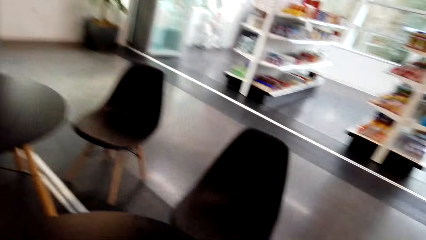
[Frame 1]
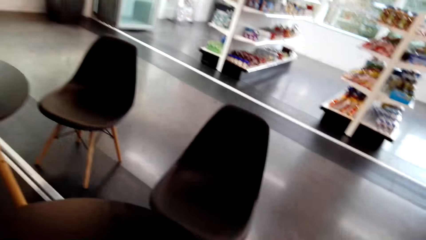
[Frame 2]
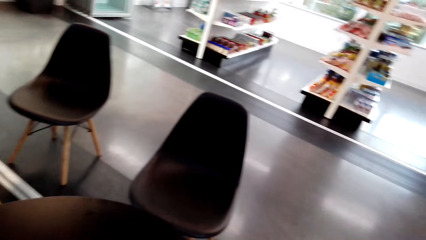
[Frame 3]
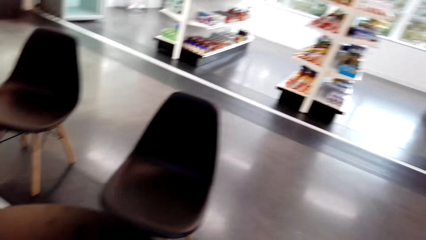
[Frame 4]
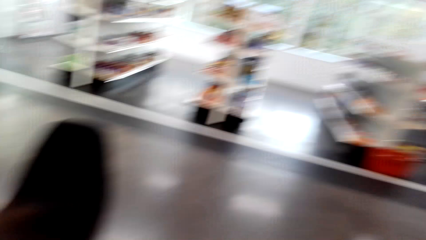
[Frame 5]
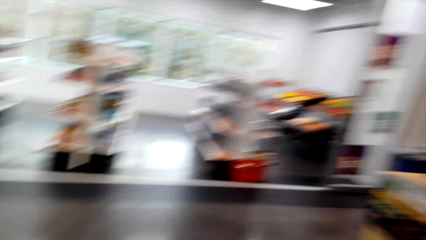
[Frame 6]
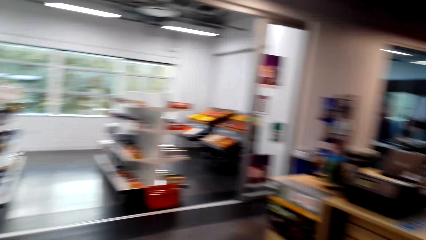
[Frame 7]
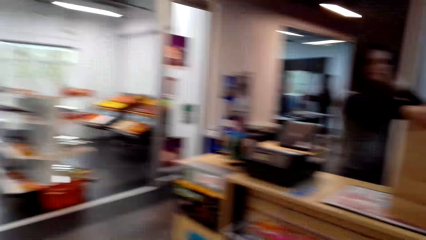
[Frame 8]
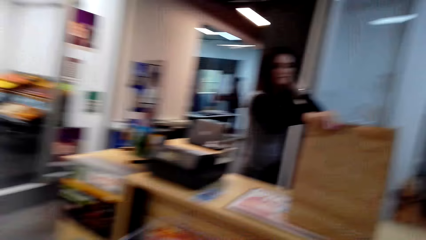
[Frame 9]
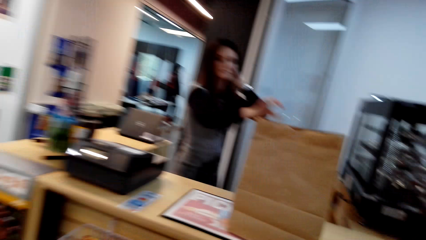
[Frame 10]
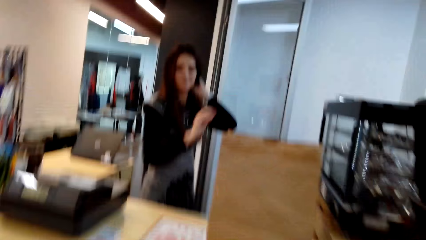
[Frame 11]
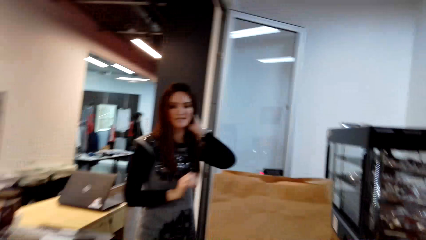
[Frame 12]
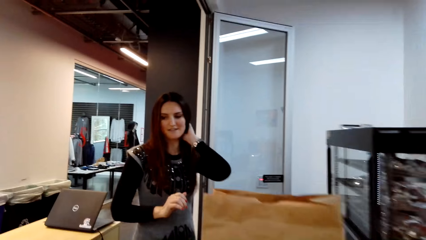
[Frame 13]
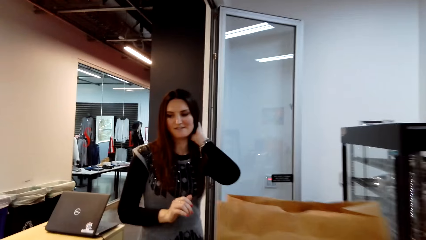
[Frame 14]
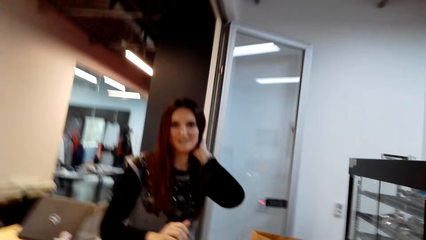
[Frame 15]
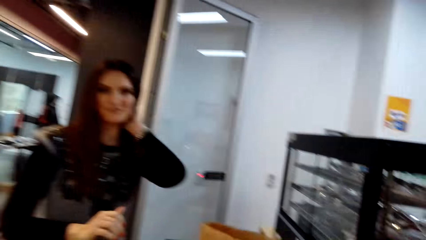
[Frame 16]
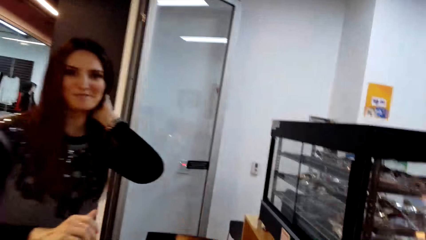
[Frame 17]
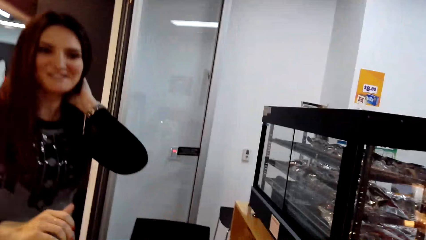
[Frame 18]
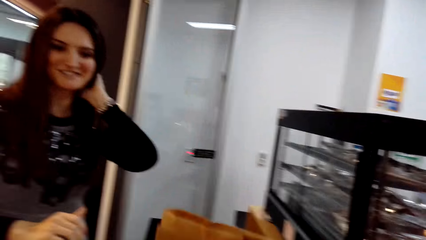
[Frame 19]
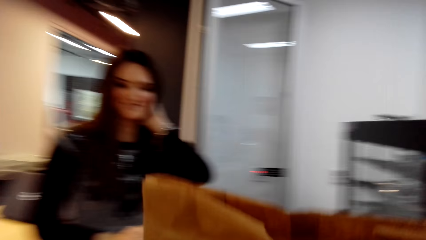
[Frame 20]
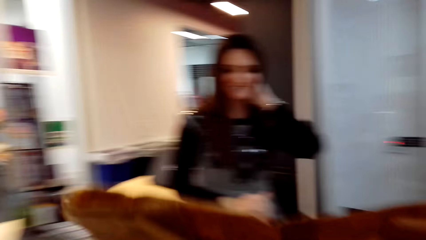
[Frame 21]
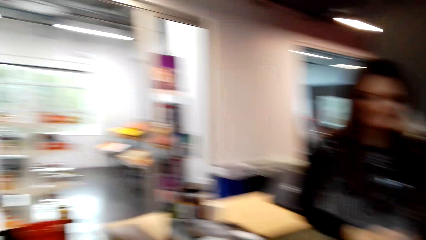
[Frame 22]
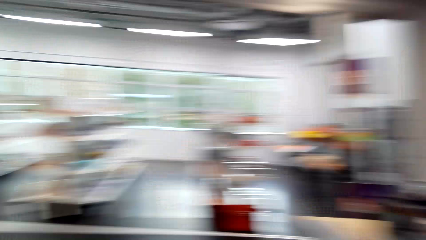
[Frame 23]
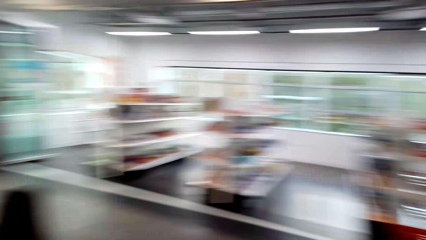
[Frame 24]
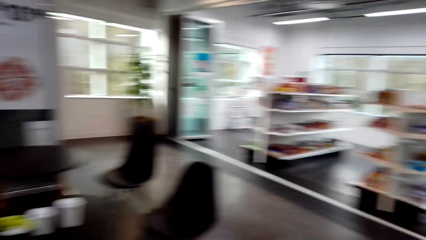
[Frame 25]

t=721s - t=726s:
The camera wearer walks to the supermarket counter. They pick up a shopping bag.

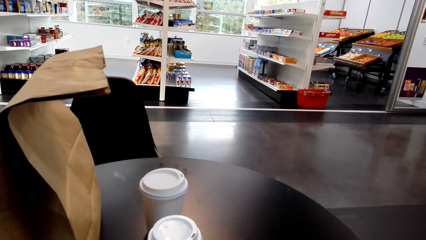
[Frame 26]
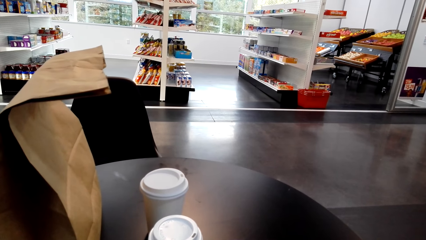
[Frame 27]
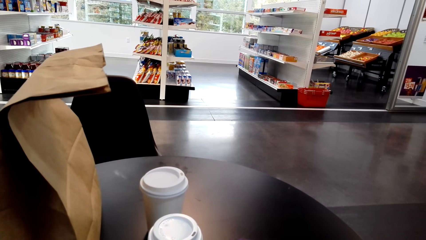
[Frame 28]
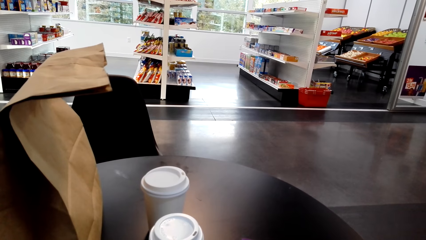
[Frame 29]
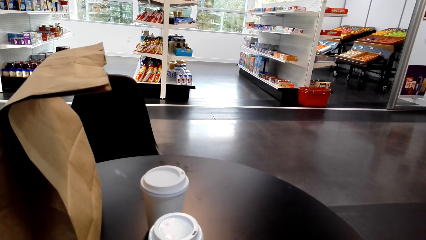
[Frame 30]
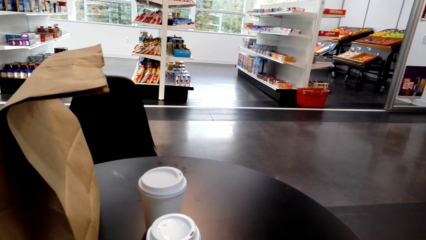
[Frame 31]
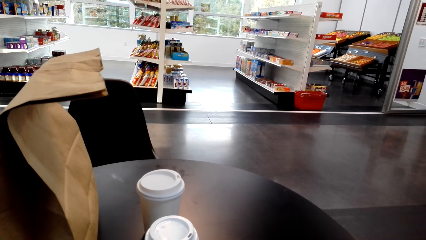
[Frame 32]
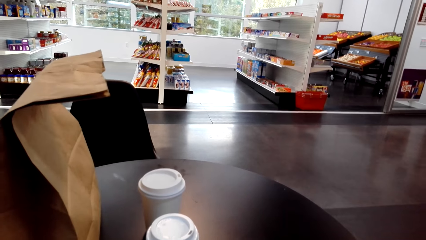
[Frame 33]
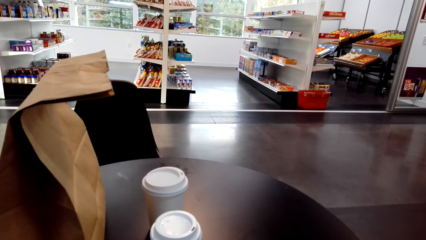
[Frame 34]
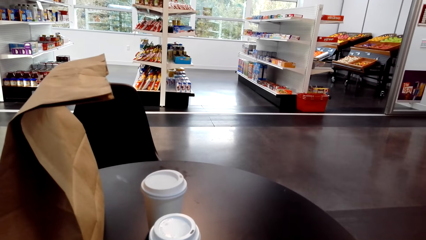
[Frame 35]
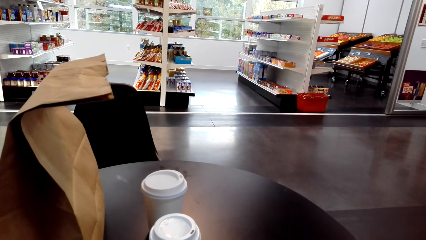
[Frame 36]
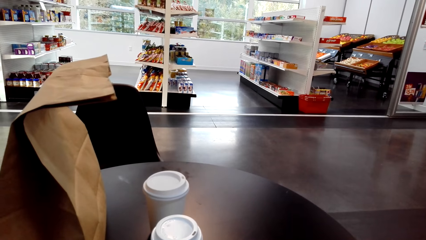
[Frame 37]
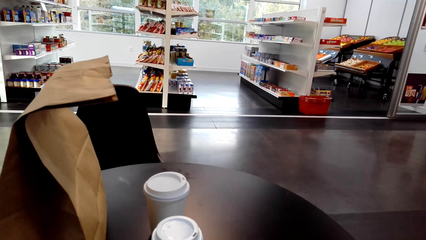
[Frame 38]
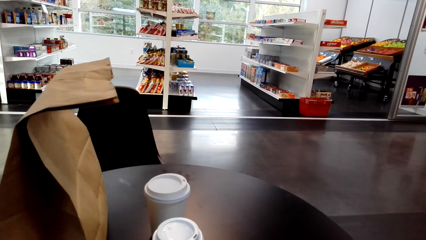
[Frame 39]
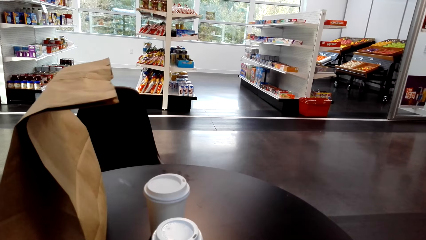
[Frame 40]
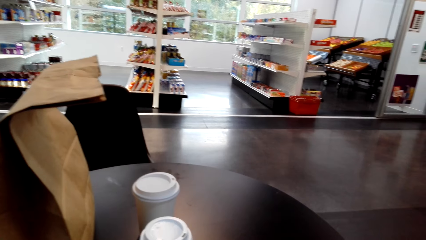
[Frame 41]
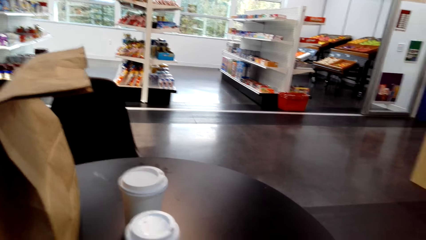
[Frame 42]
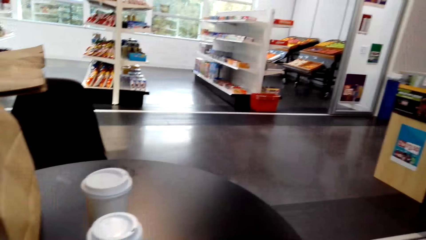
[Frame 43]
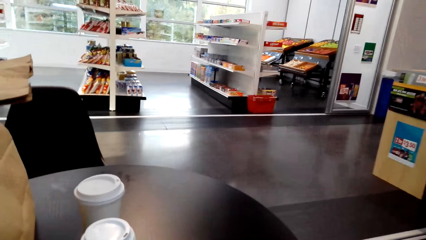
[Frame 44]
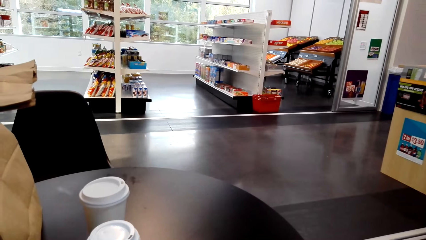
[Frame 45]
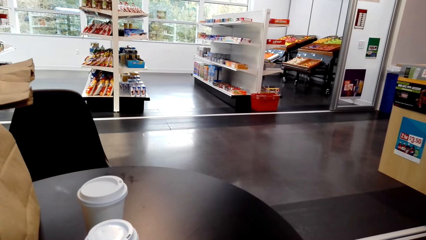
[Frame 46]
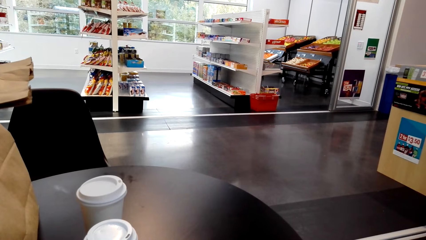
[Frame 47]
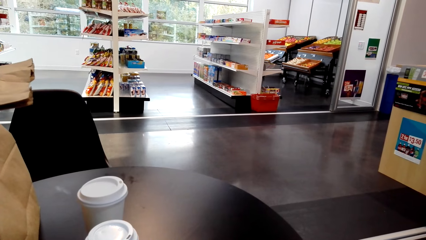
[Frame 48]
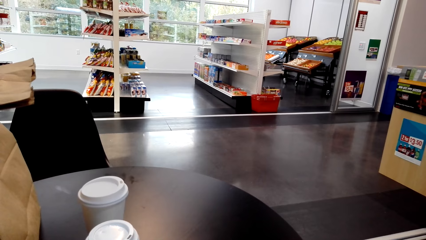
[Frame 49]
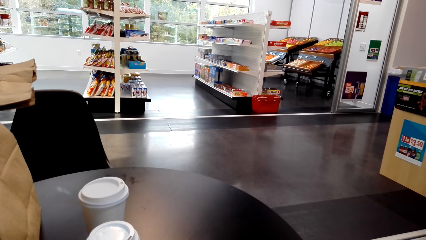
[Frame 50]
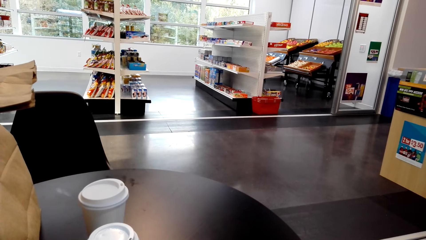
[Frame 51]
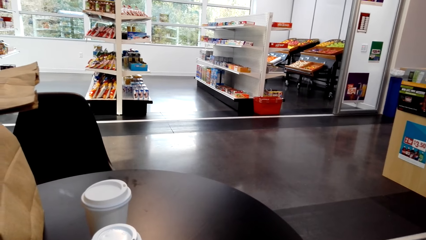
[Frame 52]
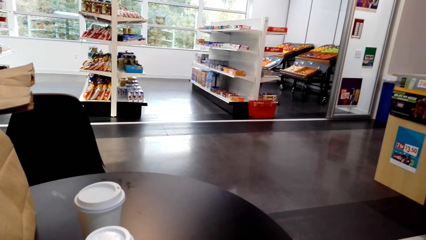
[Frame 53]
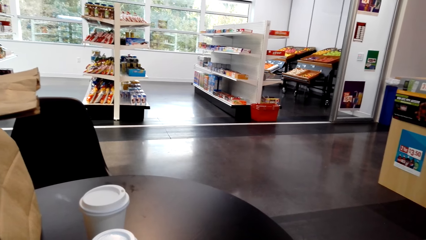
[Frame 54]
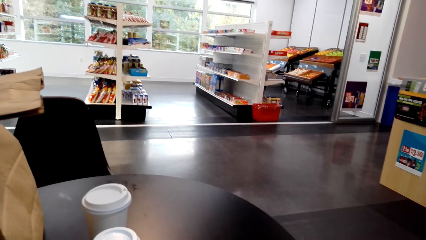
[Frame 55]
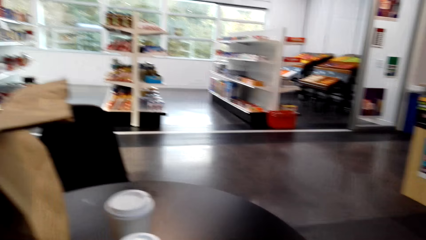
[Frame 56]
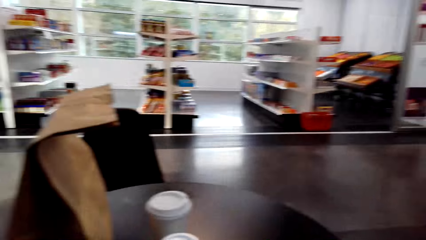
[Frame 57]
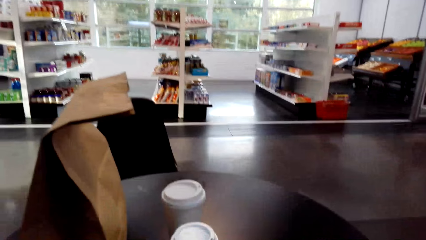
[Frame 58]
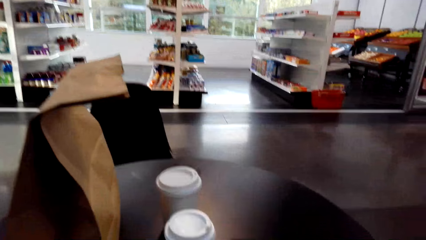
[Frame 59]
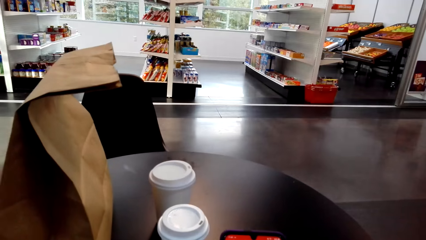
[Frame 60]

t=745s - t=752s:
The camera wearer stares at the table.

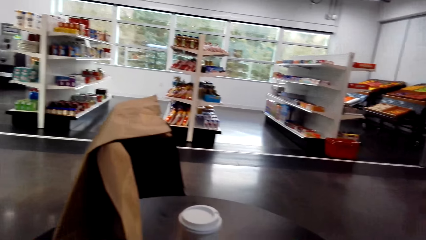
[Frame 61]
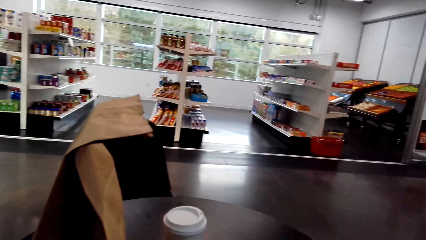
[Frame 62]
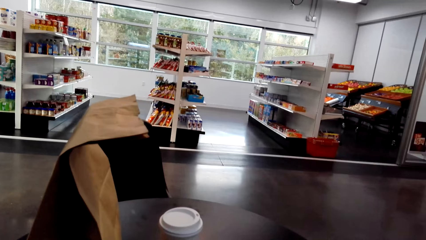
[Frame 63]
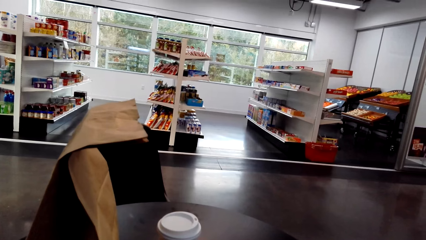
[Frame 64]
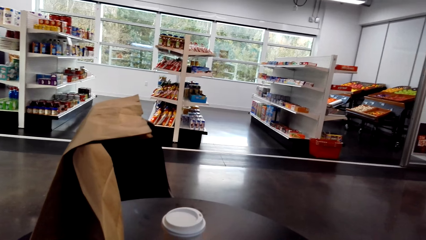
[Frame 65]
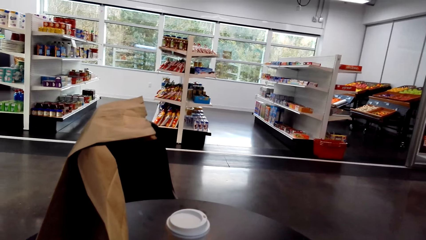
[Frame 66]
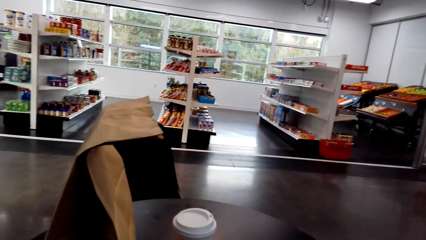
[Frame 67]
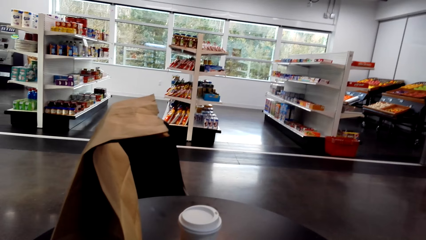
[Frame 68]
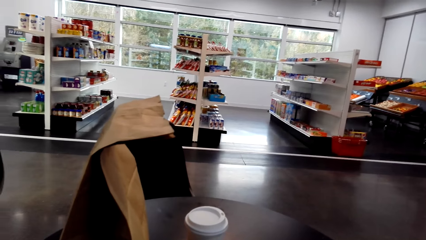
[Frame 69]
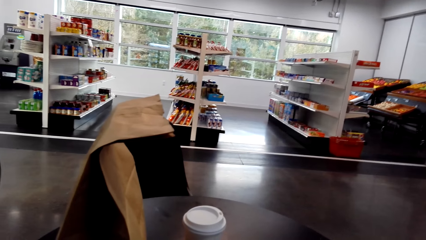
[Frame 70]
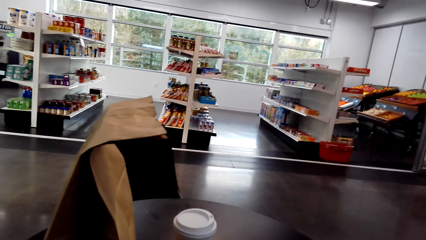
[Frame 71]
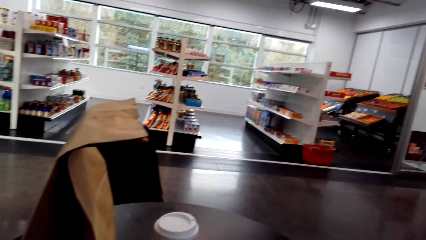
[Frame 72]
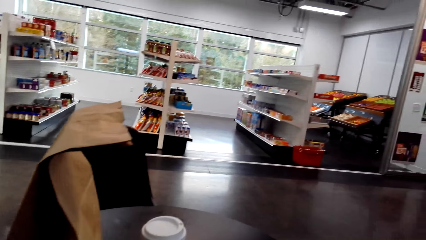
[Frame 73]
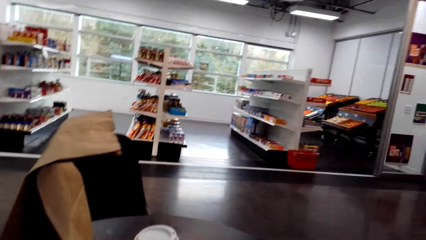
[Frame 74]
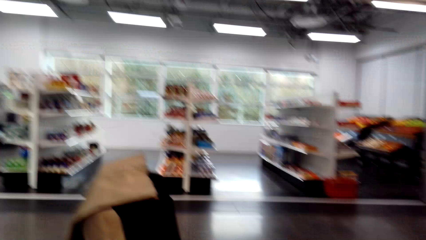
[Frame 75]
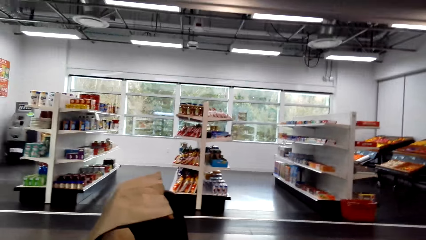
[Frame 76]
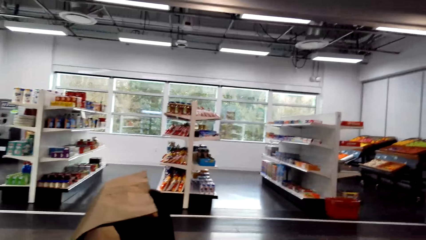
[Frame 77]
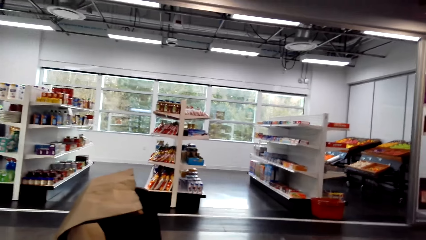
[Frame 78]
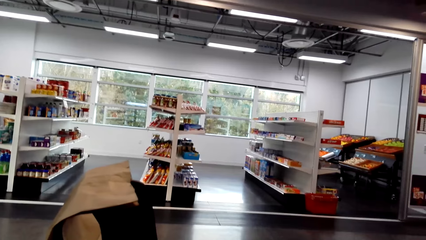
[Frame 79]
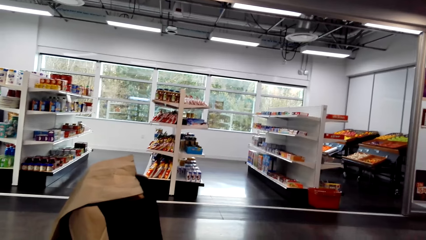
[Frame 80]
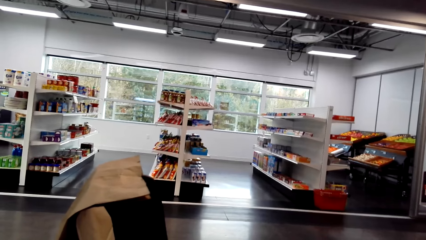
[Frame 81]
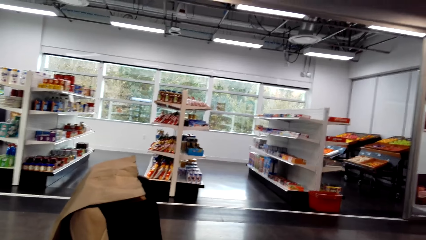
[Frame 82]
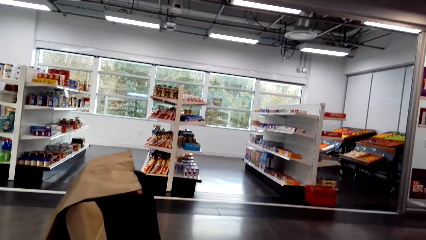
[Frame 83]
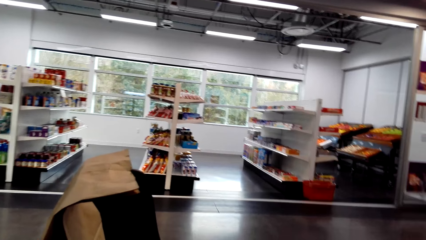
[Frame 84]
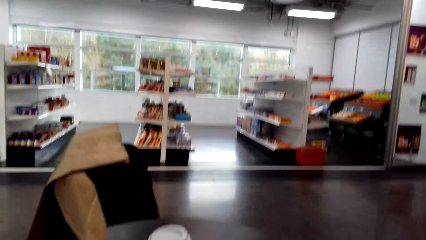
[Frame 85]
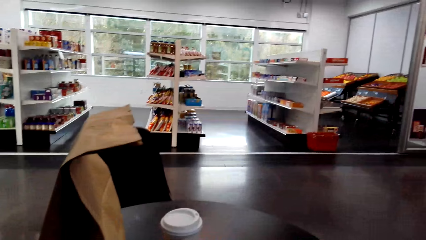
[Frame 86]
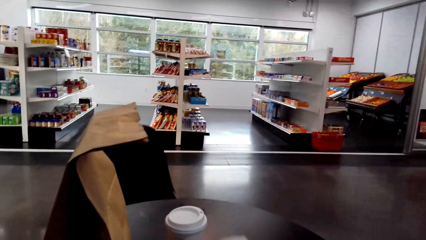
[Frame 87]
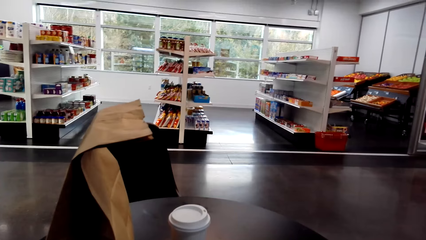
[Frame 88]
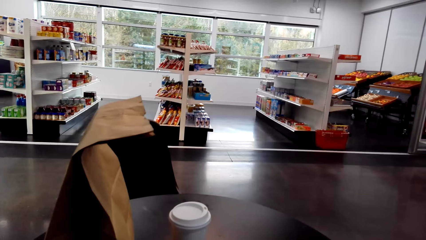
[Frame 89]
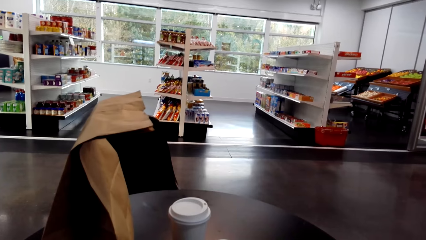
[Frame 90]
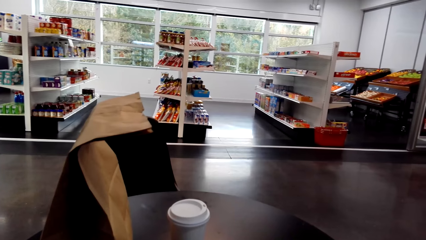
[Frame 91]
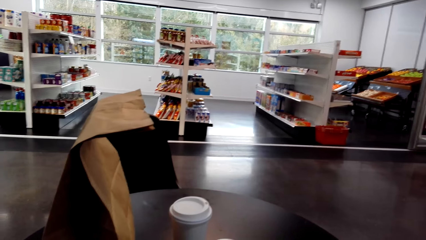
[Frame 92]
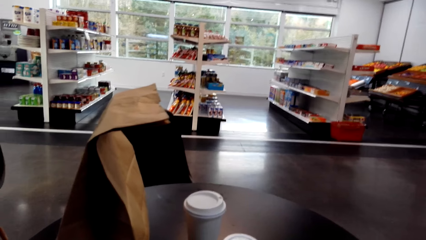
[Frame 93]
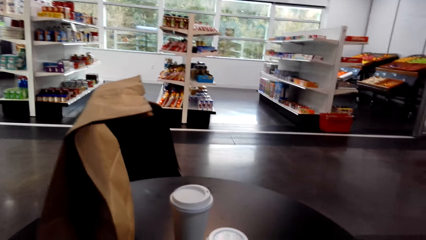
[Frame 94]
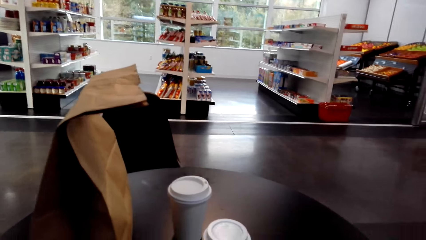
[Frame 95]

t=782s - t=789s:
The camera wearer looks around the room.
